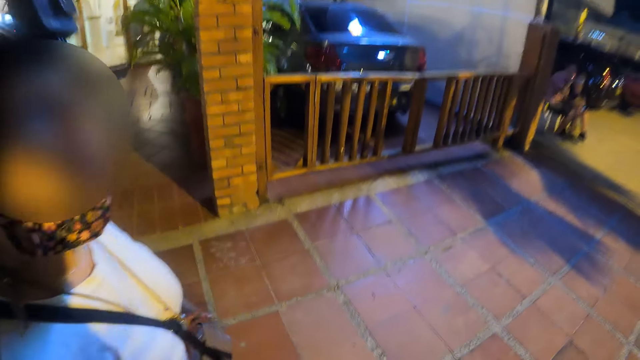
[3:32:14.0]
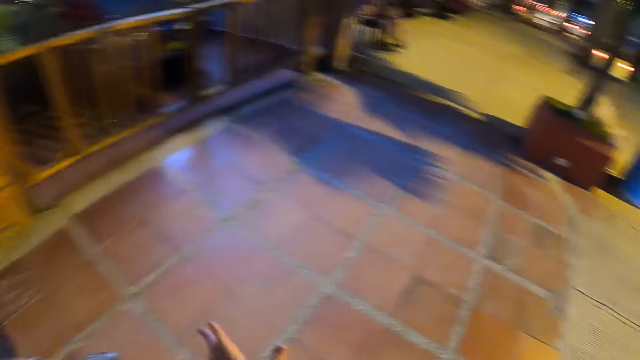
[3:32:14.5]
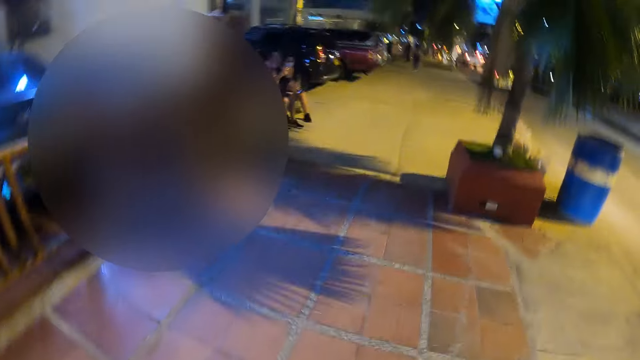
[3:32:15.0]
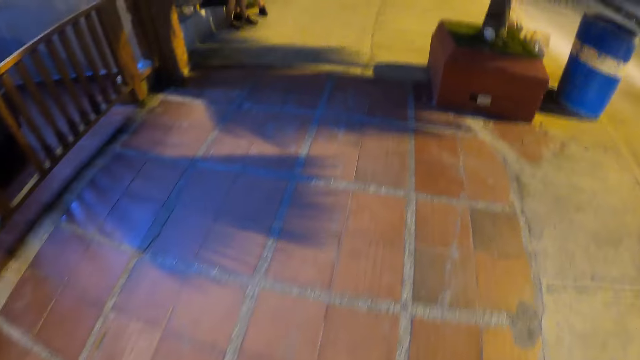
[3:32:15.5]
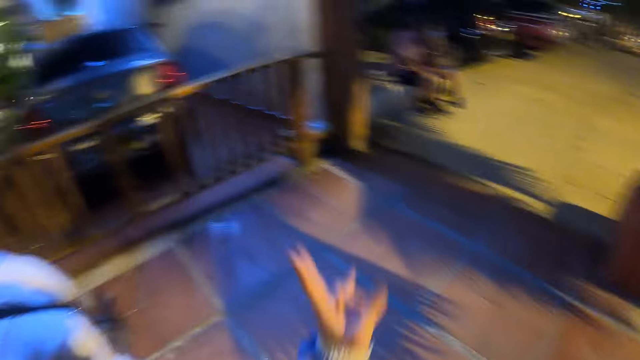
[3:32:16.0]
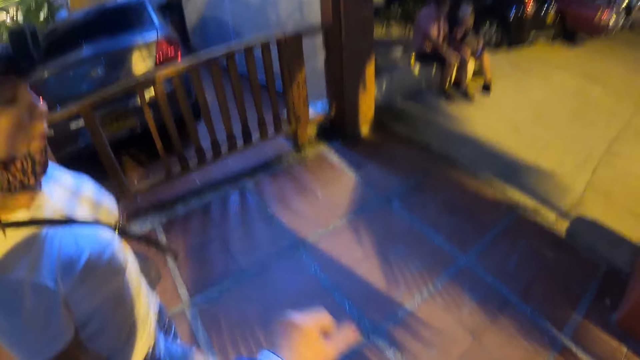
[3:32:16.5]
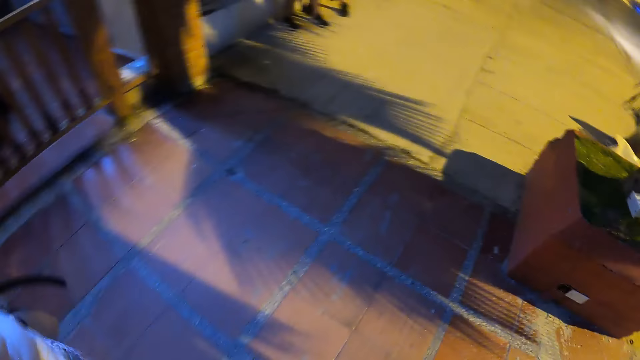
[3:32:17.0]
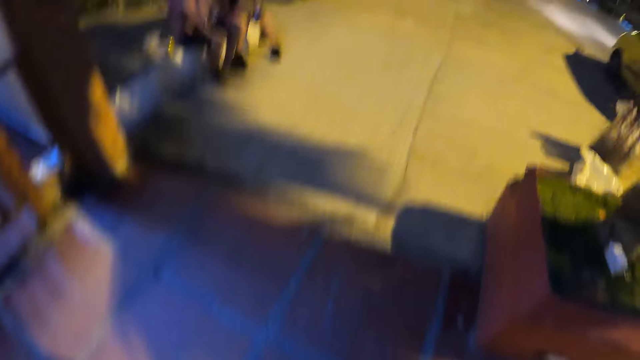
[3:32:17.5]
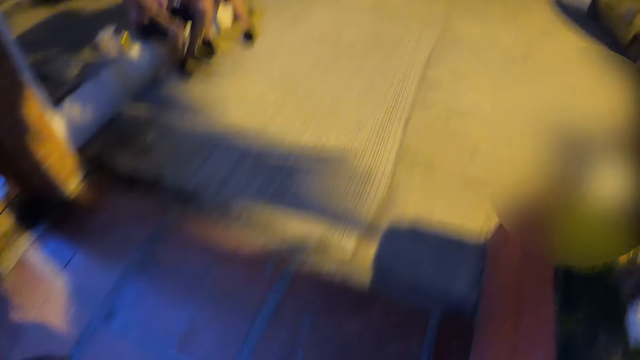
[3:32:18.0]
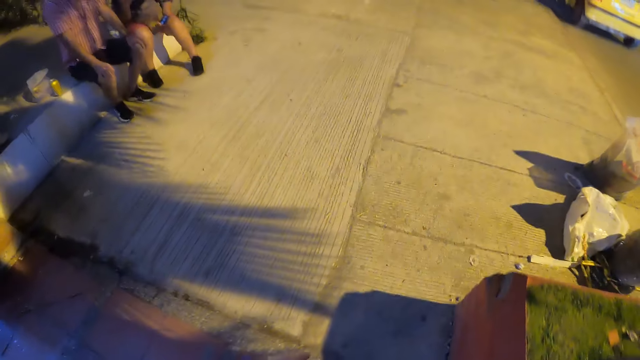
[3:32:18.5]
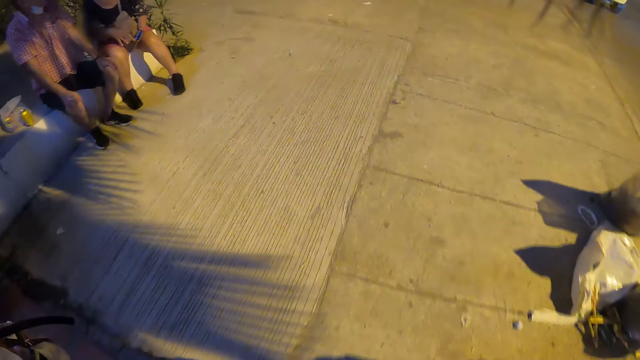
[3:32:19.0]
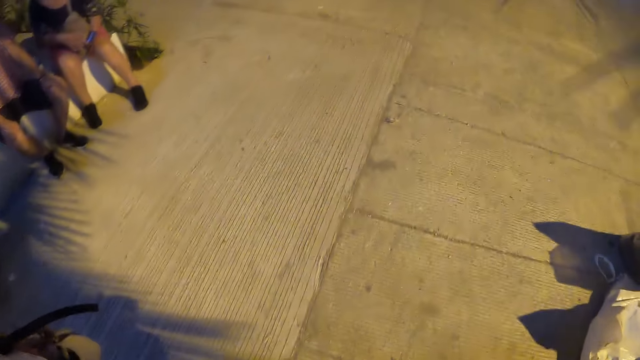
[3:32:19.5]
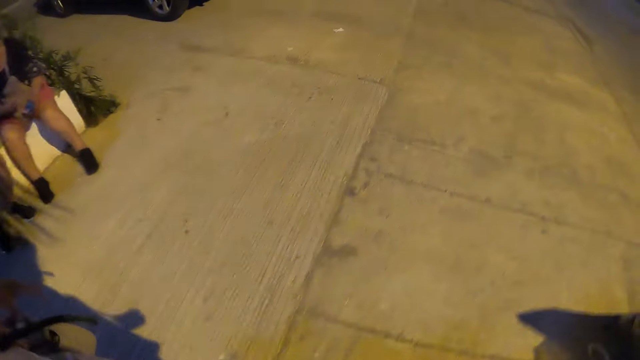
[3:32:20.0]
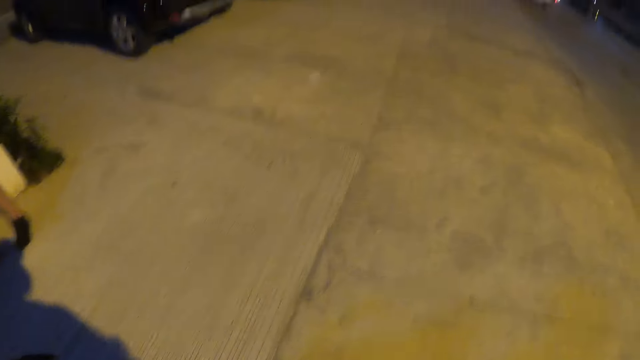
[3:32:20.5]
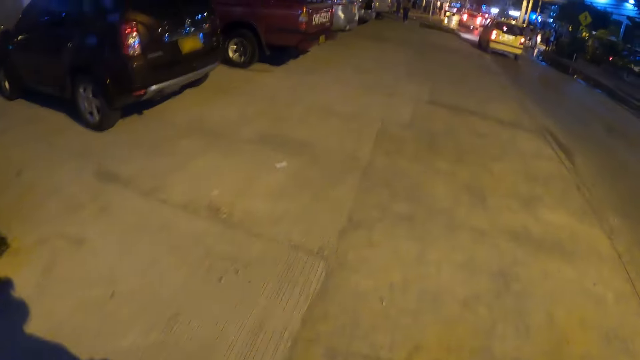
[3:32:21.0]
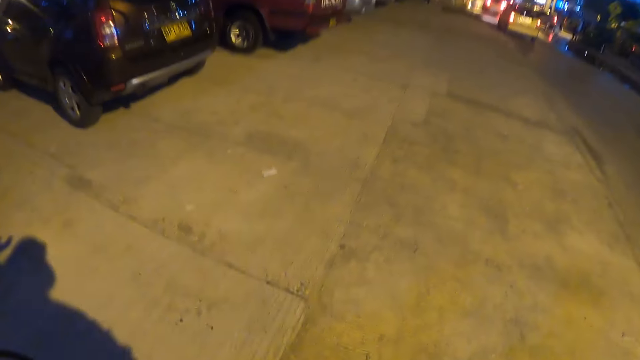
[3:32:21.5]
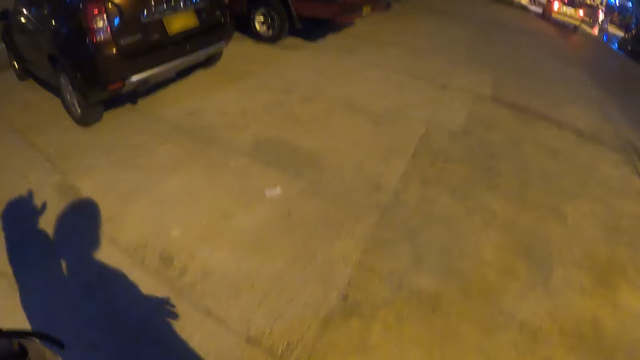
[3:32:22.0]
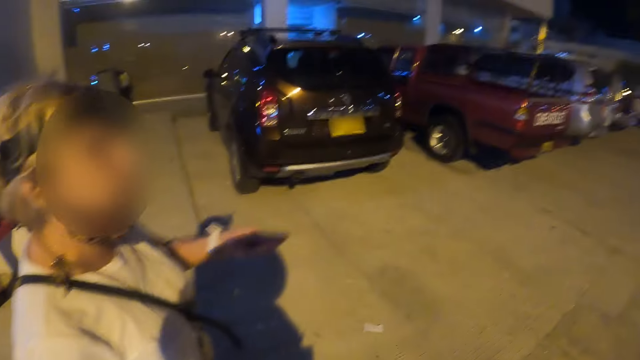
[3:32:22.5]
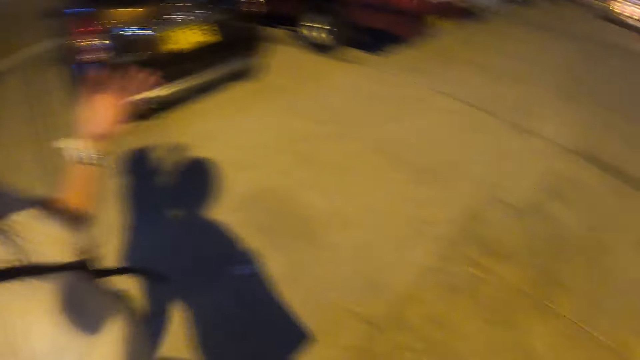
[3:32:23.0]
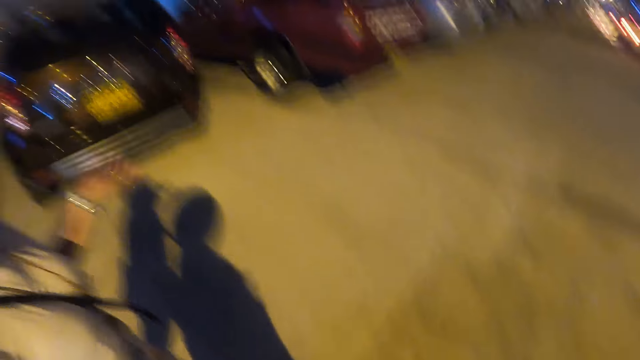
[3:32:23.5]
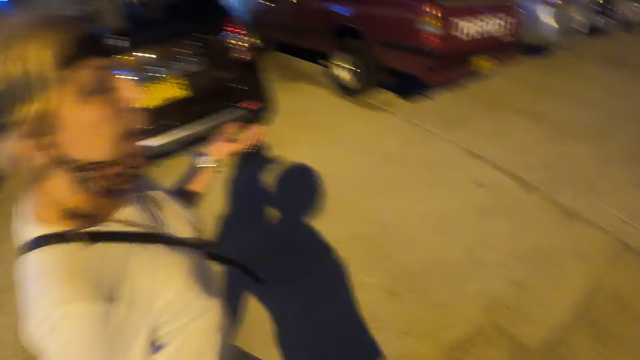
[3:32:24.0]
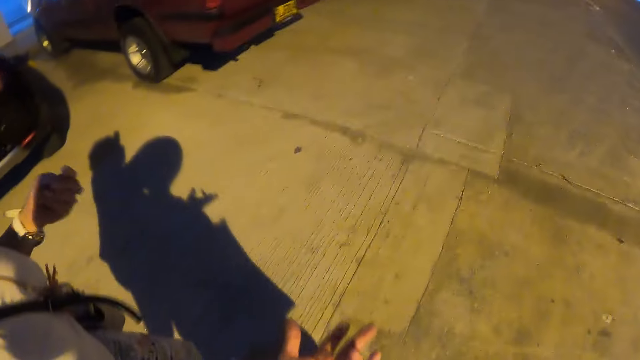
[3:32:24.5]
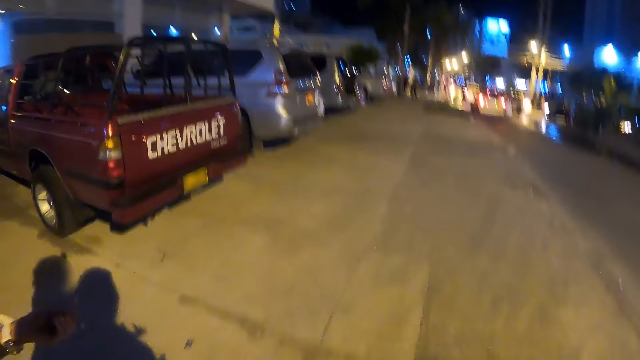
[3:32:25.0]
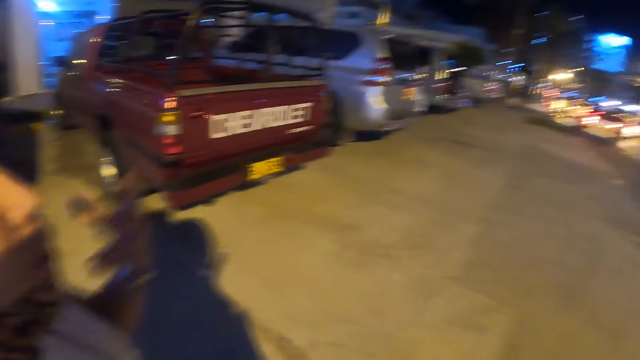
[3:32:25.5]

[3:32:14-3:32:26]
The camera wearer lifts a hand. They walk on a road together with a person.

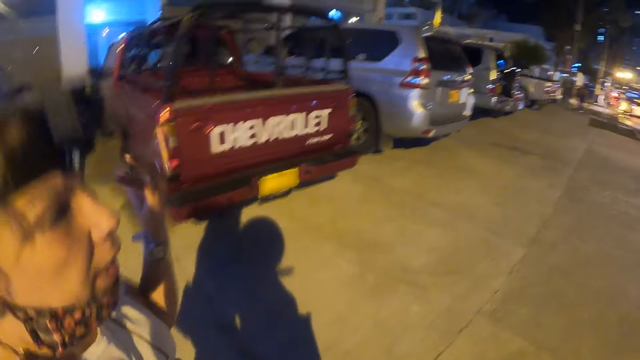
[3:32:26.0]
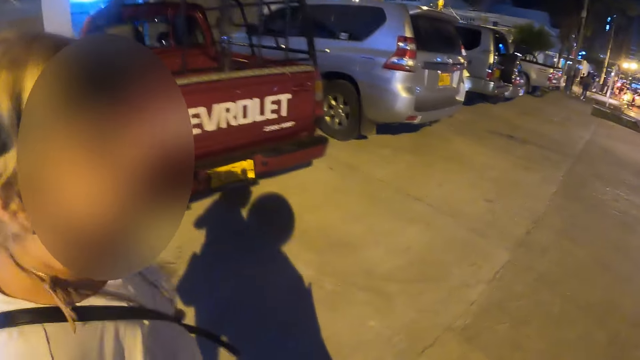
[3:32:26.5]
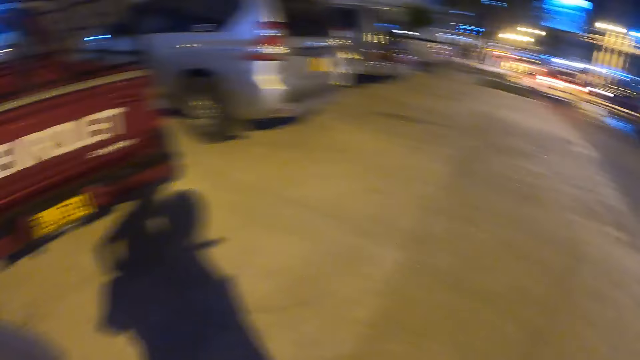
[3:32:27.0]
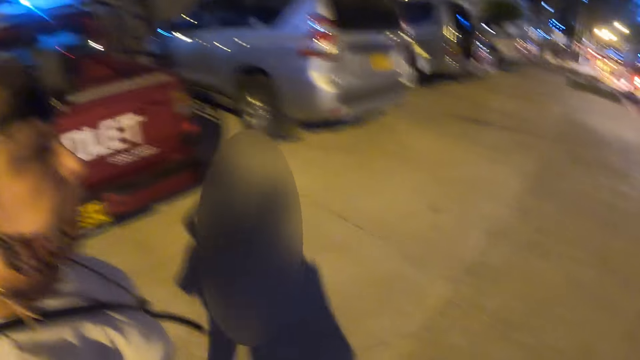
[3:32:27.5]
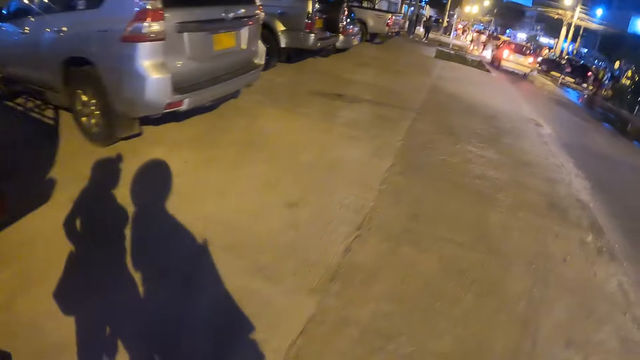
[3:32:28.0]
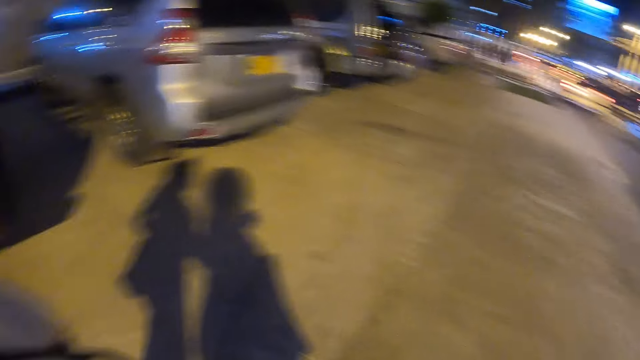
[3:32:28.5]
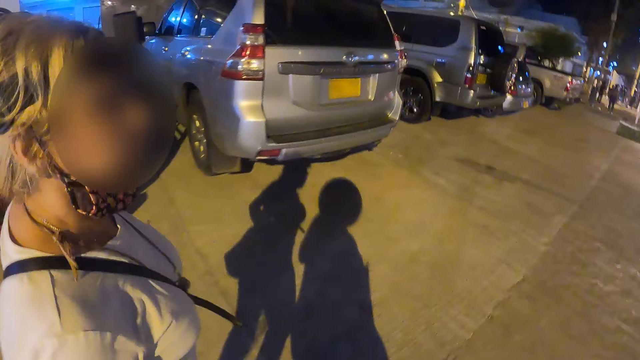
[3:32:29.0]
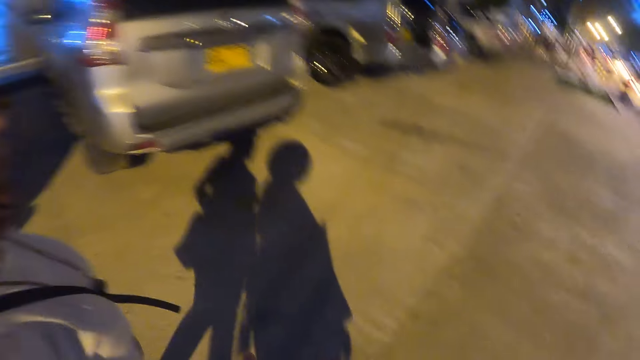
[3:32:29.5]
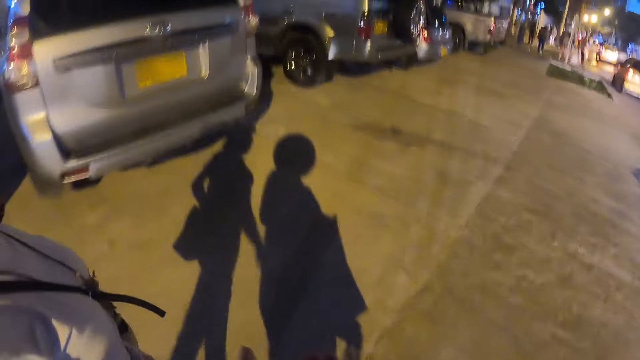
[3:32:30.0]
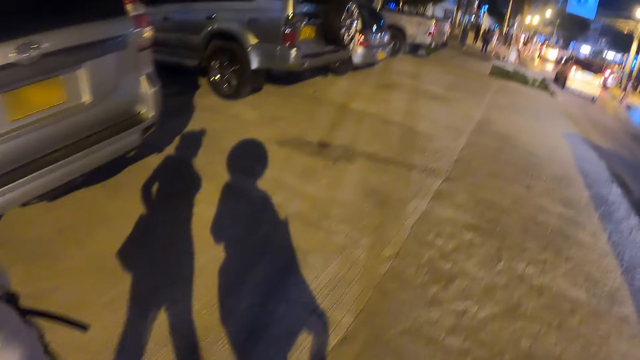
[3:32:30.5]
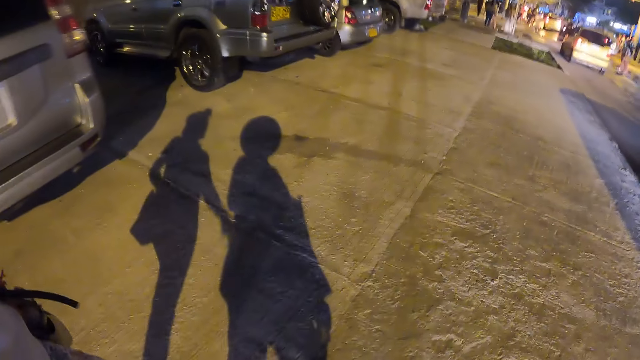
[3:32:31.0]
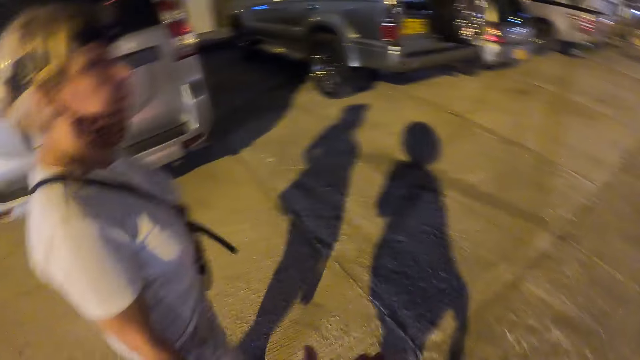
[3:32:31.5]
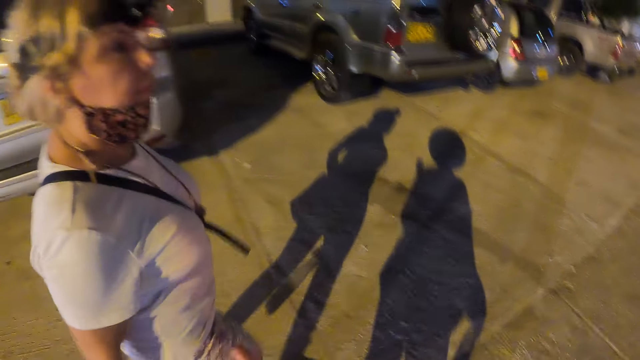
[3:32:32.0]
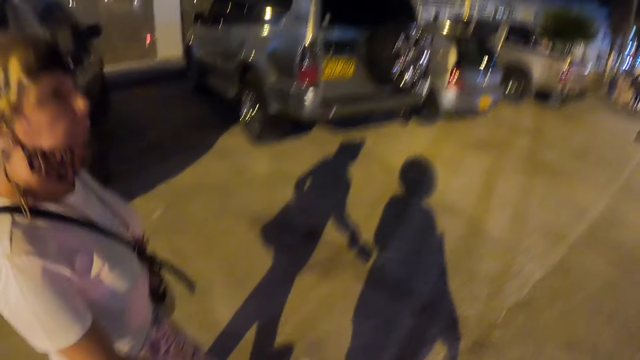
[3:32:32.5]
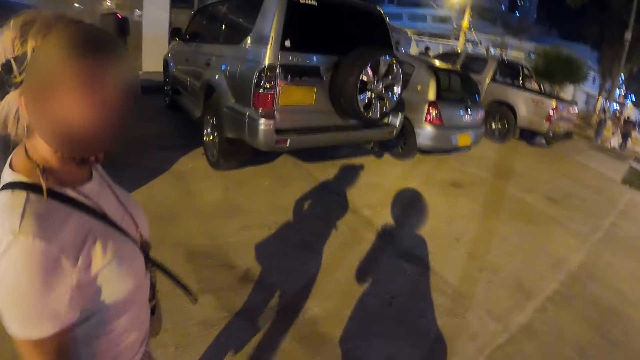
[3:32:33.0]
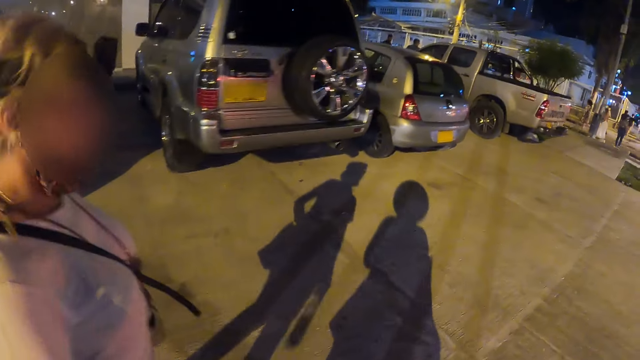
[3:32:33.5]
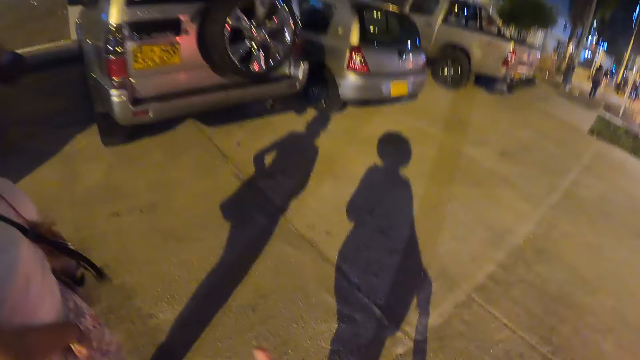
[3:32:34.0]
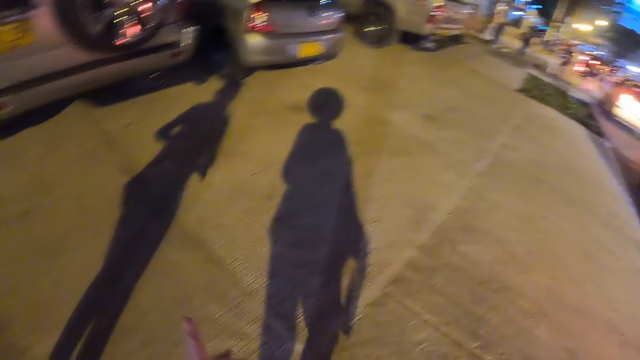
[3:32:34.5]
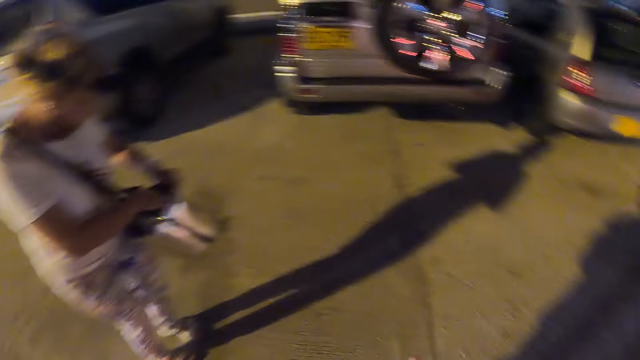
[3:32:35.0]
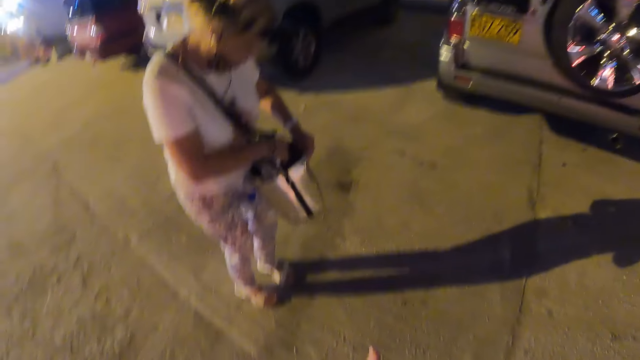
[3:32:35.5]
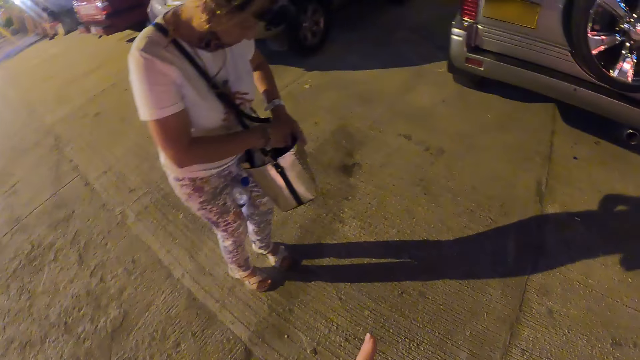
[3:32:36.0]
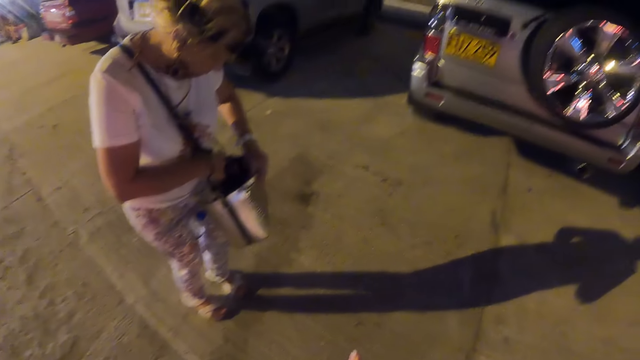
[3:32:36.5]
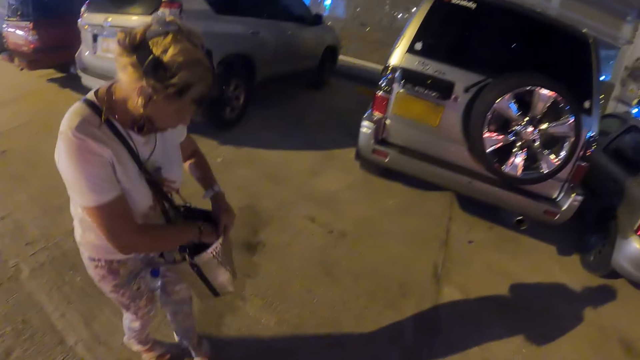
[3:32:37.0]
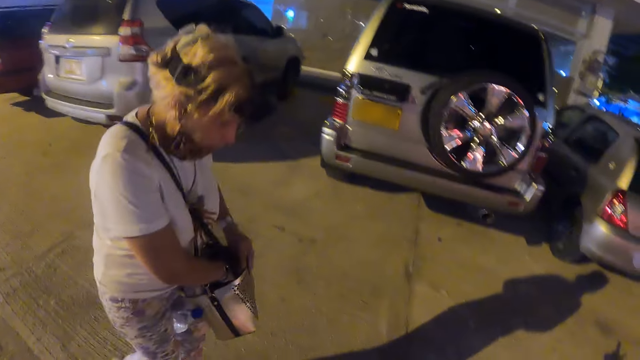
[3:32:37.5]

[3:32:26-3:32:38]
The camera wearer converses with a person. The person puts a hand on her handbag.
